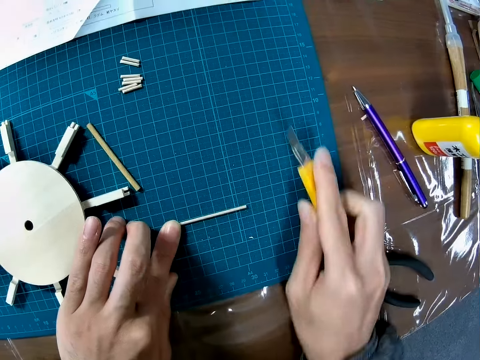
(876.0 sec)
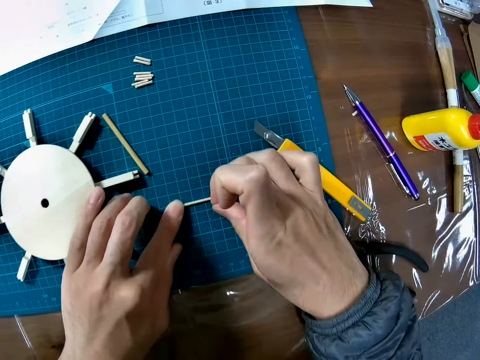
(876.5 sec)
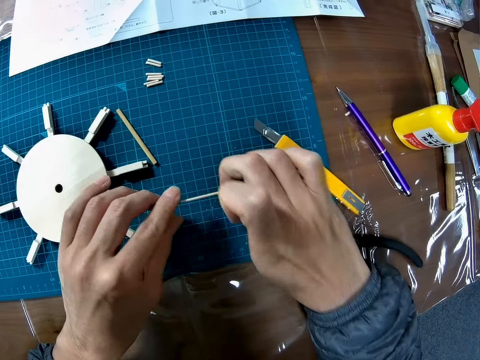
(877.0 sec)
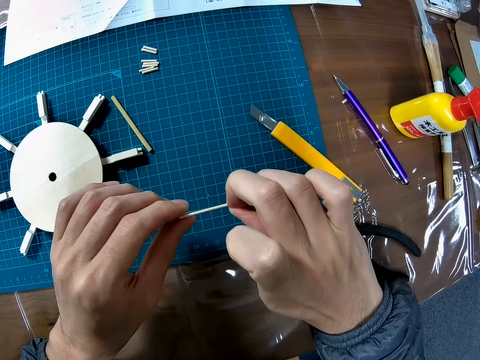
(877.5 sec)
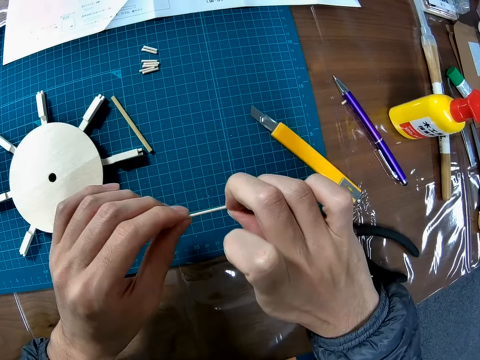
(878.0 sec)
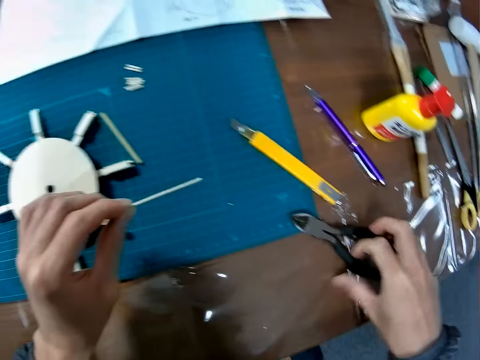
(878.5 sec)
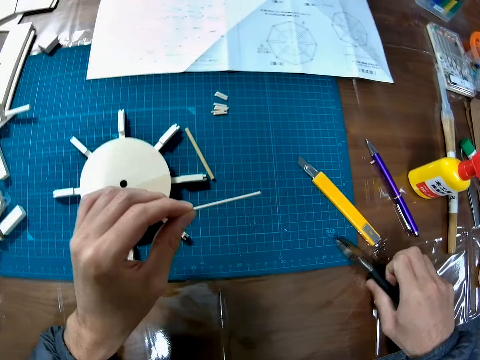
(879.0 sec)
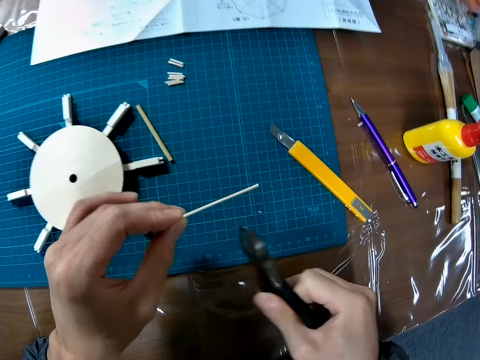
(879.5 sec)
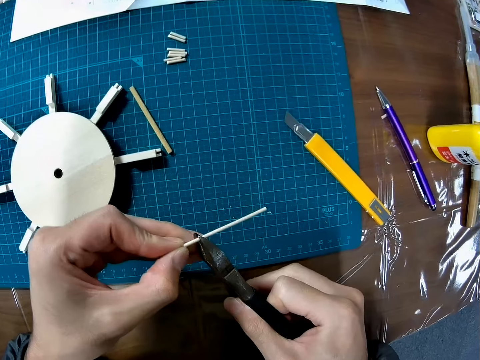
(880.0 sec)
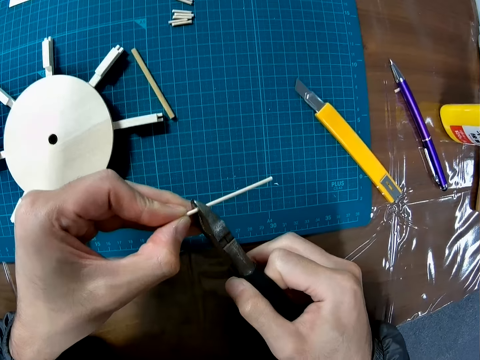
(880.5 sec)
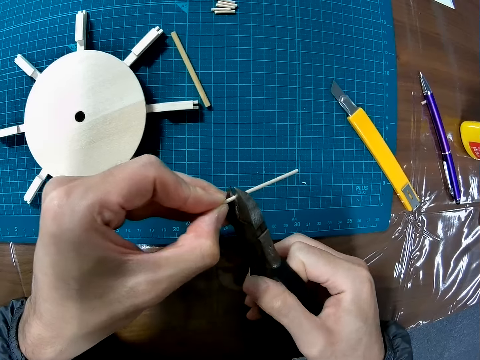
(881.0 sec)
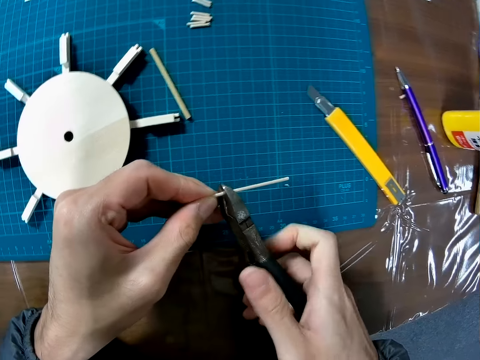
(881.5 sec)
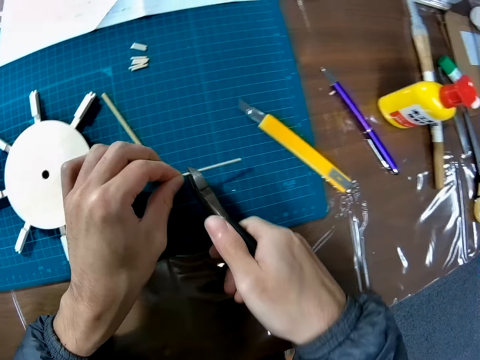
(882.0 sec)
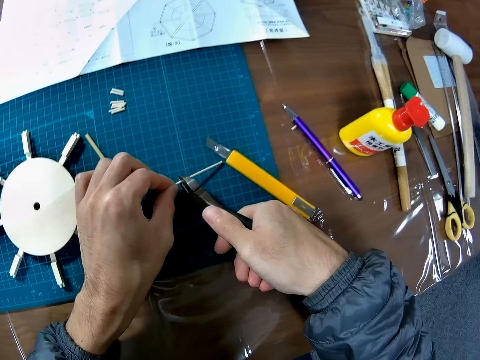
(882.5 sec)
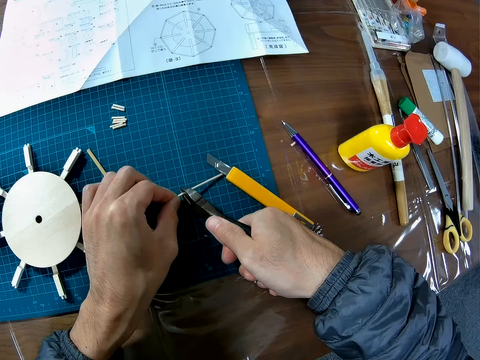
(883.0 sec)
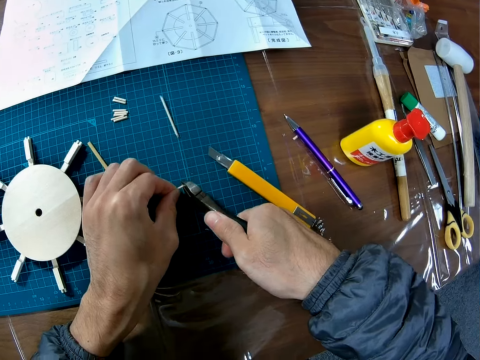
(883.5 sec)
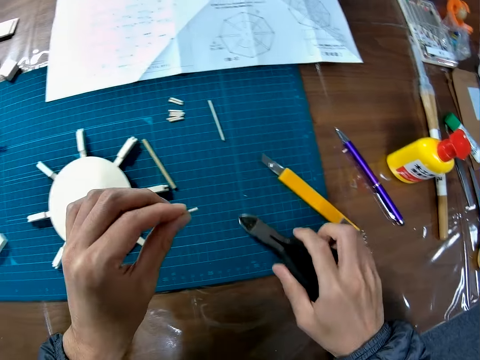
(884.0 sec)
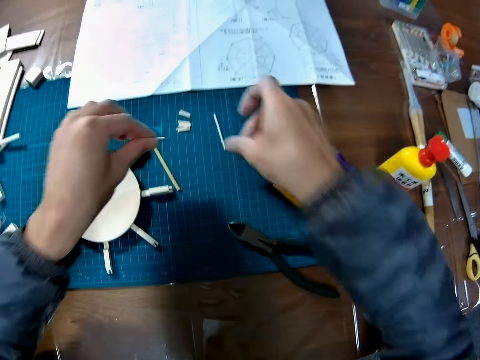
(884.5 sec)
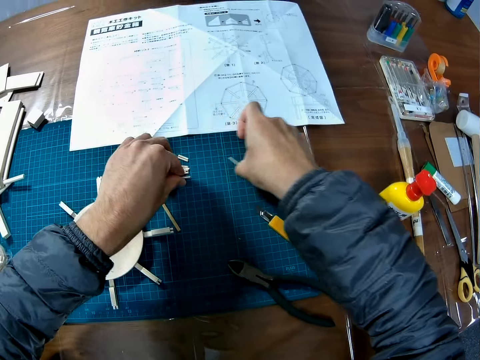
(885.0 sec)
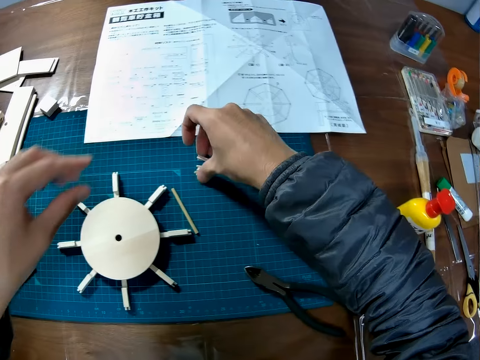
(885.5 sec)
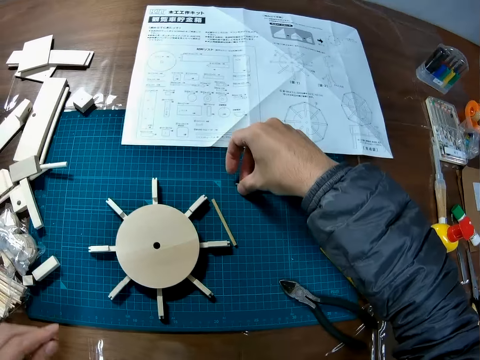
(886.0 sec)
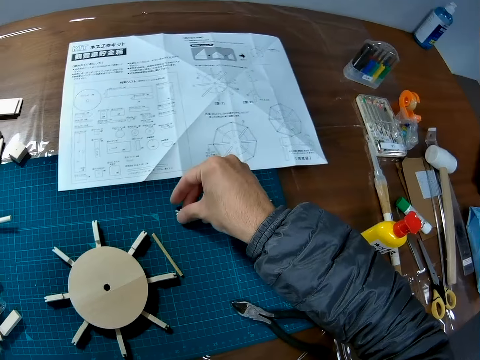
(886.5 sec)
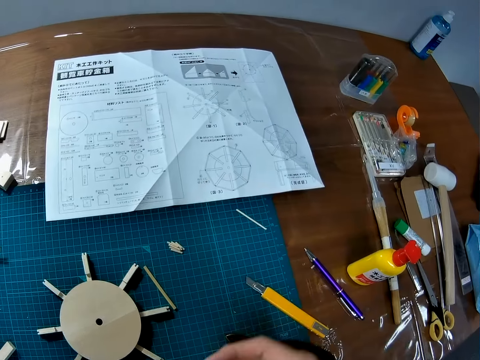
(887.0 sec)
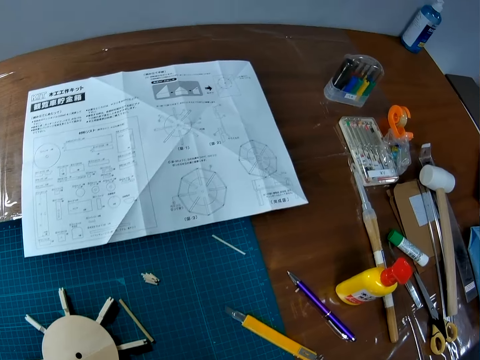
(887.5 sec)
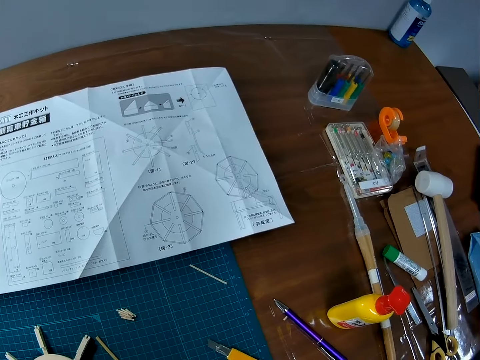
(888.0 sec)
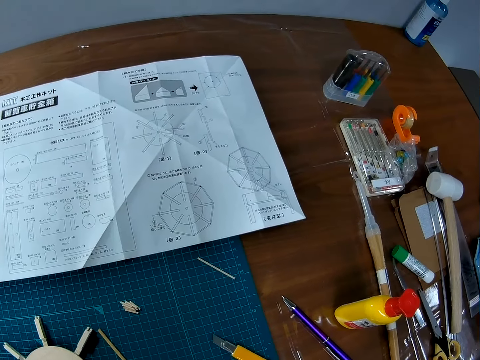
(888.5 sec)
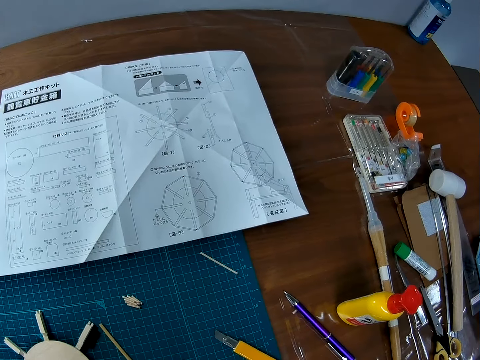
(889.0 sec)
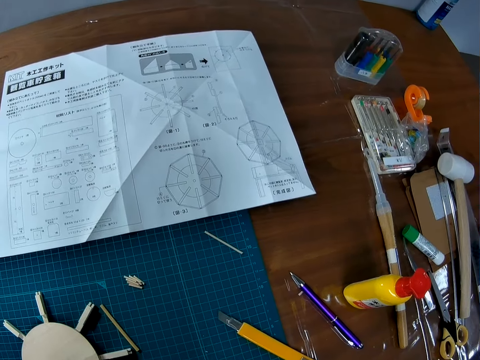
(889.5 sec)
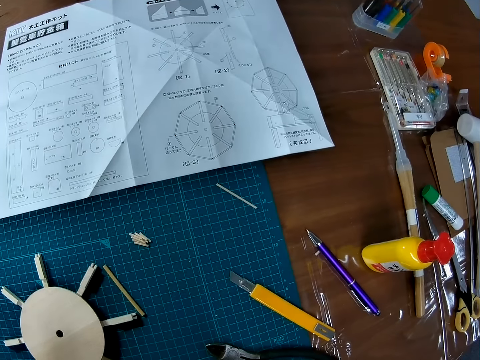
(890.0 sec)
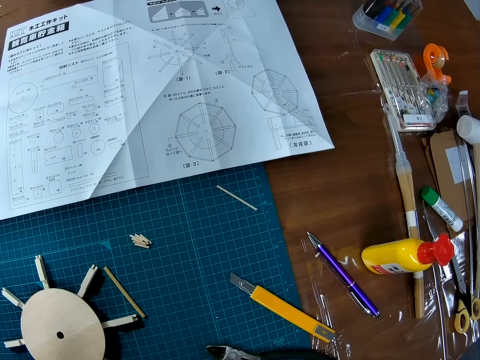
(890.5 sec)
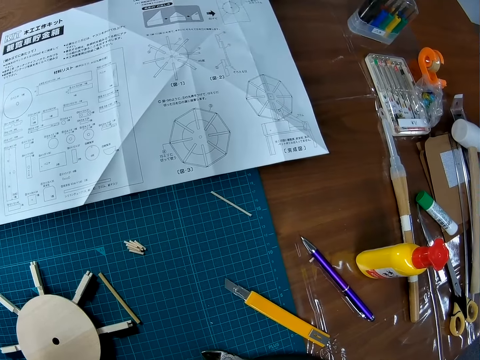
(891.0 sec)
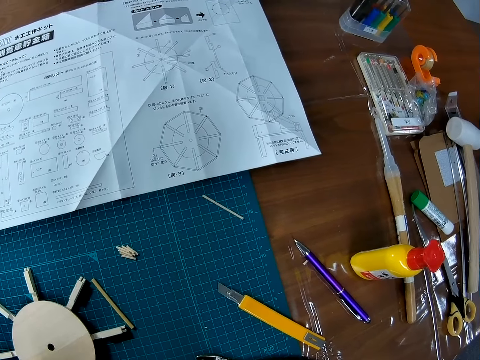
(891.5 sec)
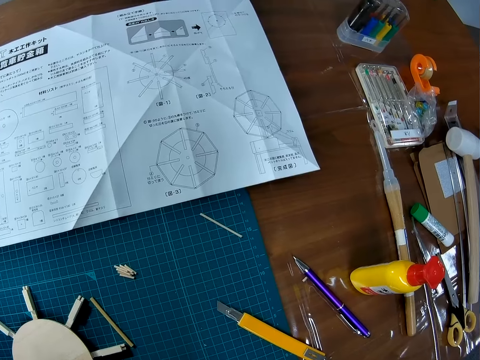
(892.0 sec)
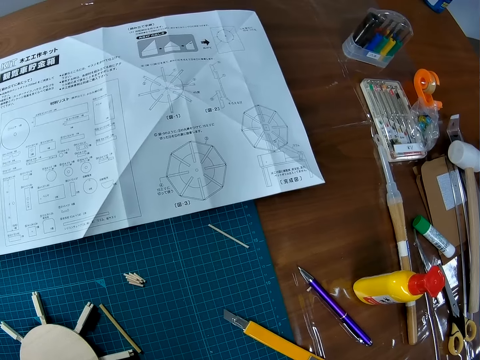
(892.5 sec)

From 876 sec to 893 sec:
The camera wearer drops the retractable or utility knife on the cutting mat. He picks up the piece of wood from the cutting mat. He picks up the pliers from the table. He puts the piece of wood in the mouth of the pliers. He cuts the piece of wood with the pliers. He moves a piece of wood on the cutting mat with his right hand. He puts the pliers on the desk. He drops the piece of wood on the cutting mat with his left hand. He packs the pieces of wood together. He looks at the manual.

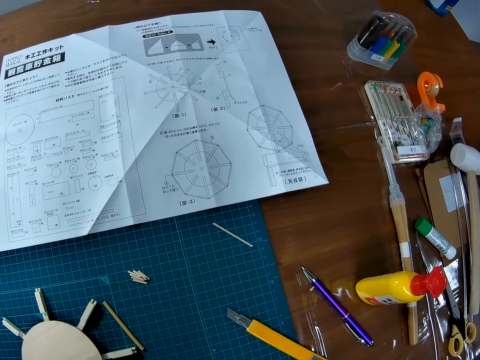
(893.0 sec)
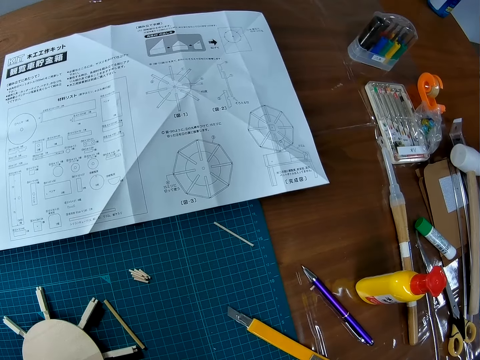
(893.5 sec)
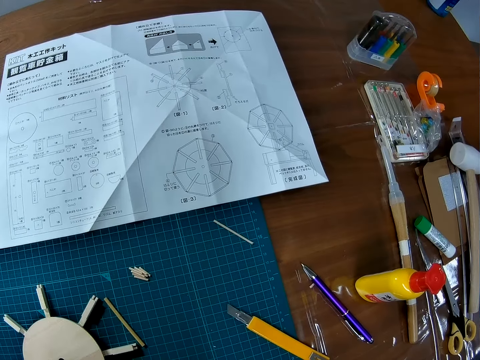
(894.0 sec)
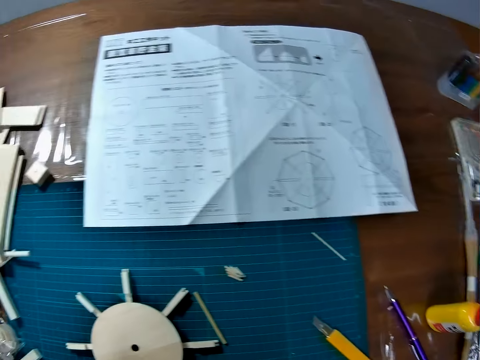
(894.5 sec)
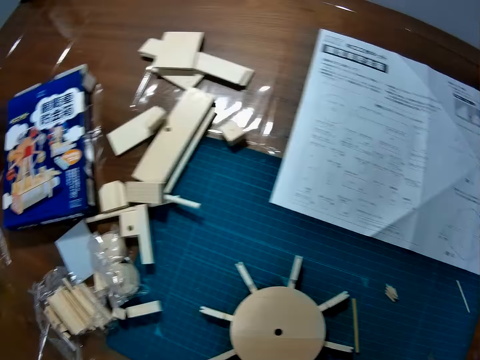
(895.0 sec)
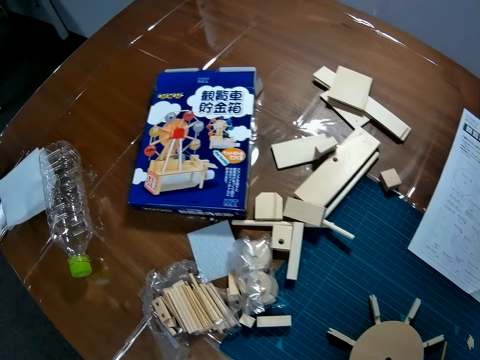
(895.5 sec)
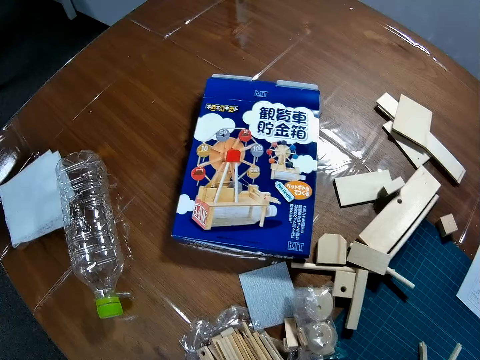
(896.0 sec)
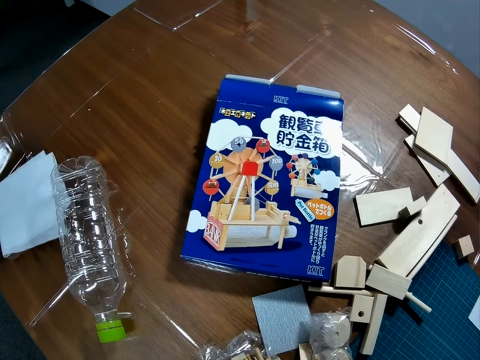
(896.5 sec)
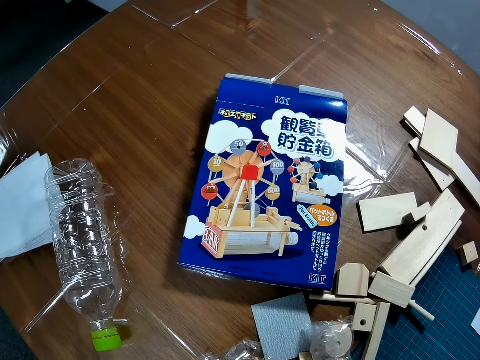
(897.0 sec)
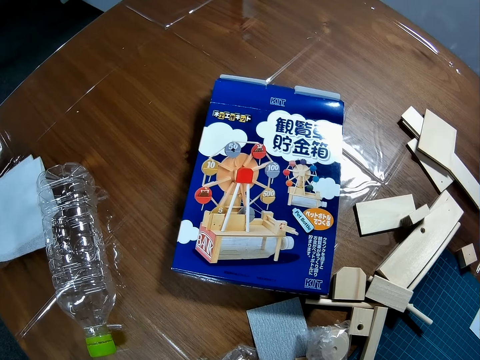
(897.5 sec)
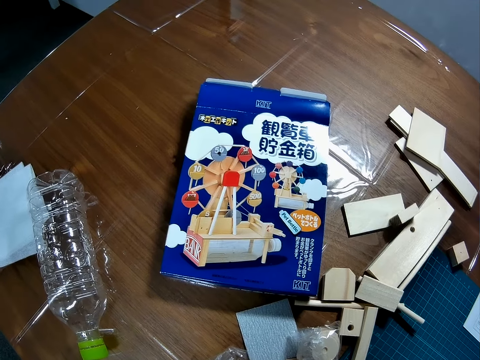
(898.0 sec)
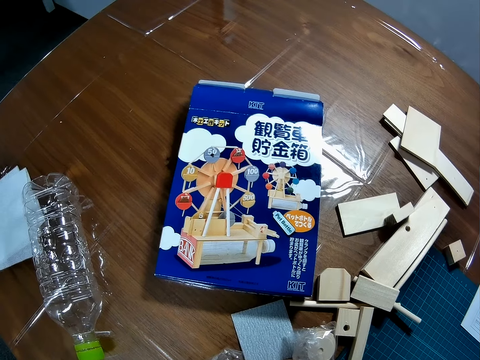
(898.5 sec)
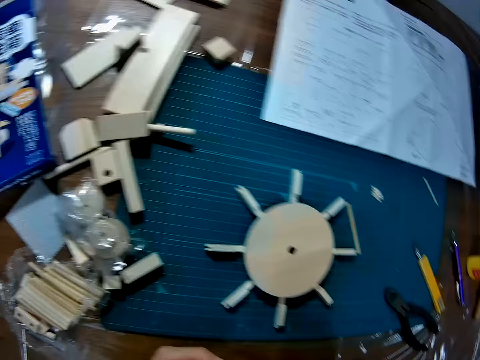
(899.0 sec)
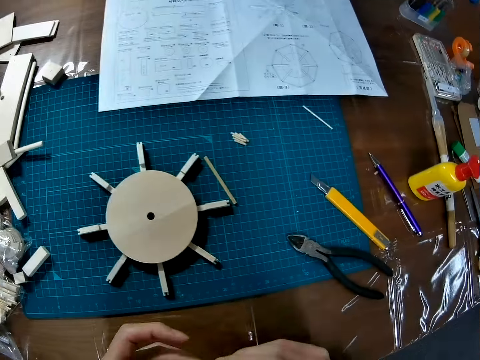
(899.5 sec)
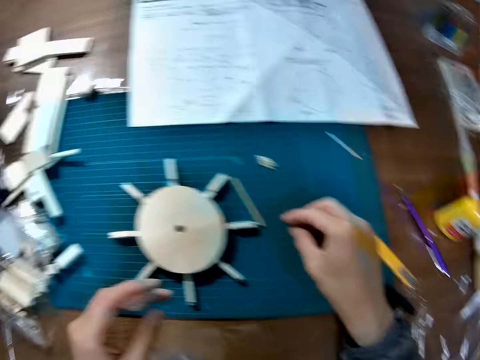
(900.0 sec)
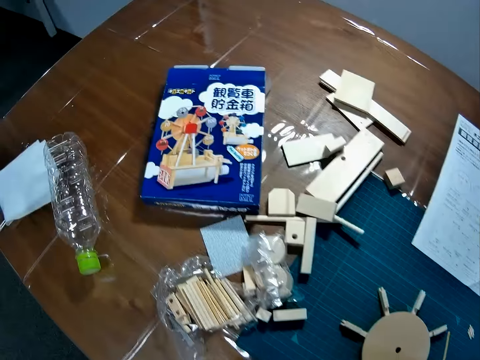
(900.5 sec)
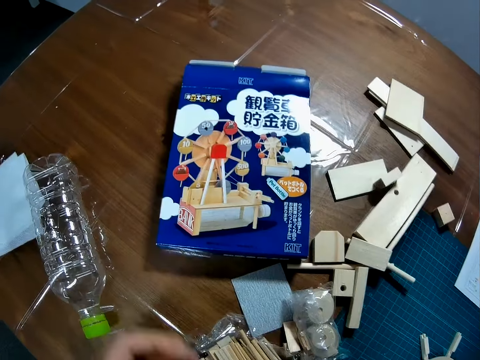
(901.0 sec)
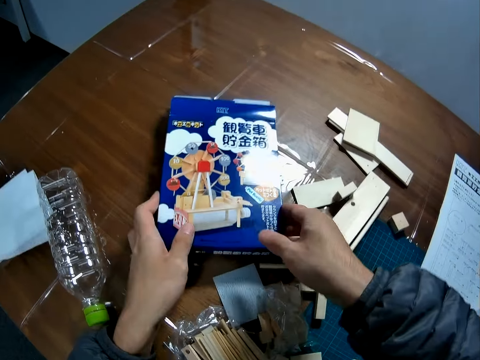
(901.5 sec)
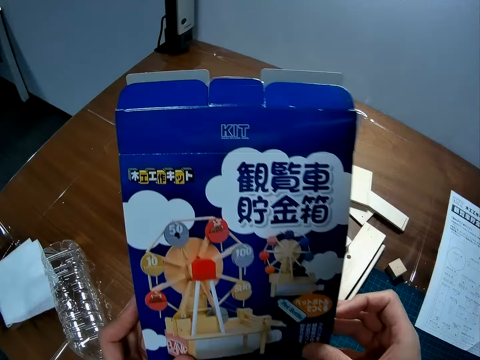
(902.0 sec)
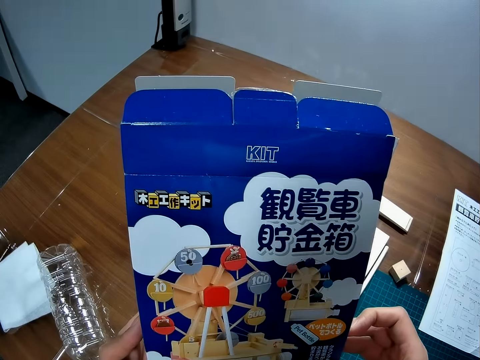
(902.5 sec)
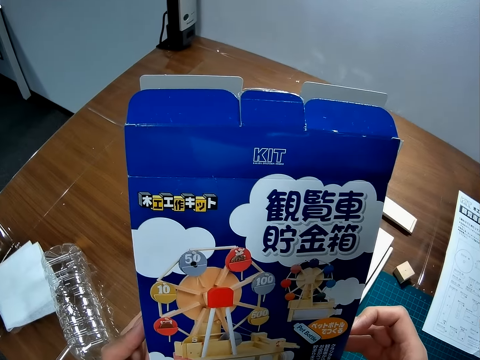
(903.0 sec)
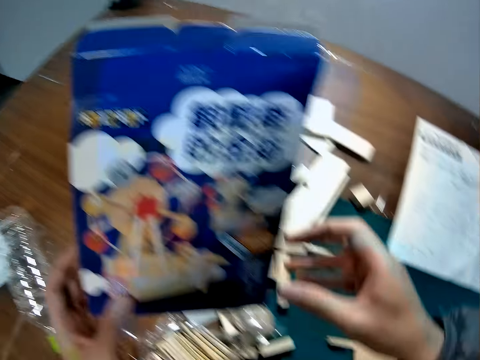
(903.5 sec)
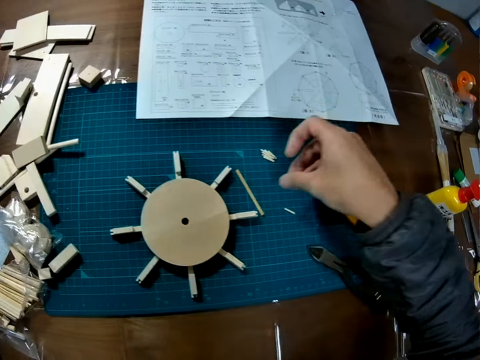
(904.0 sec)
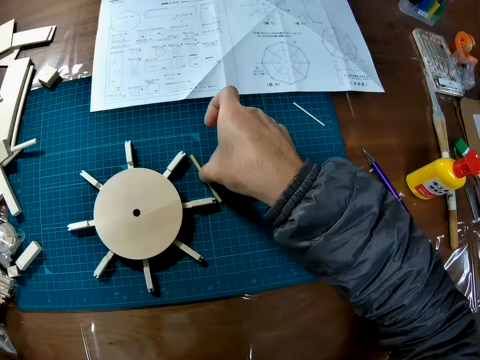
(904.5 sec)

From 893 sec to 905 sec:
The camera wearer looks at the box. They pick up the pack or box from the table. They look at the box.
